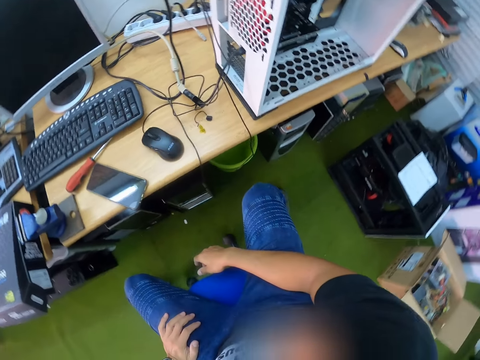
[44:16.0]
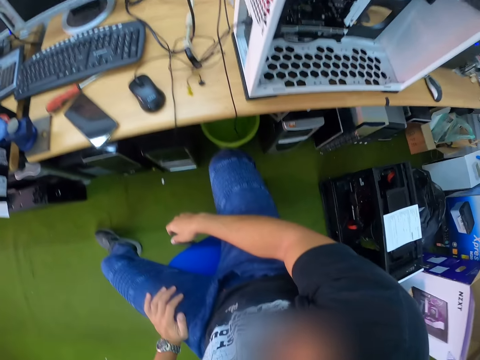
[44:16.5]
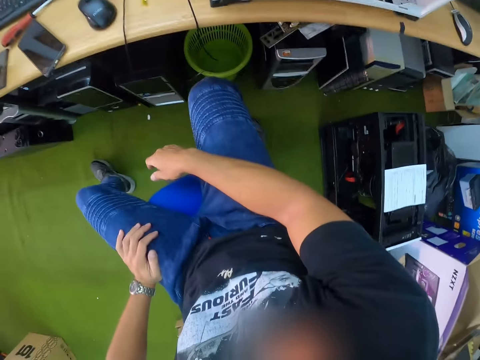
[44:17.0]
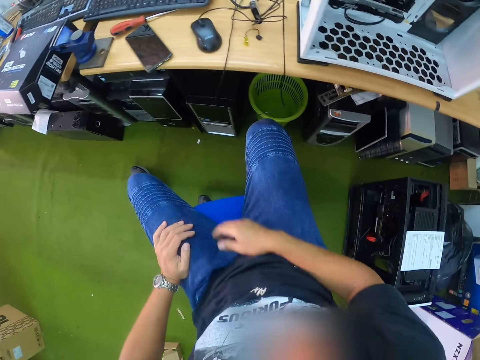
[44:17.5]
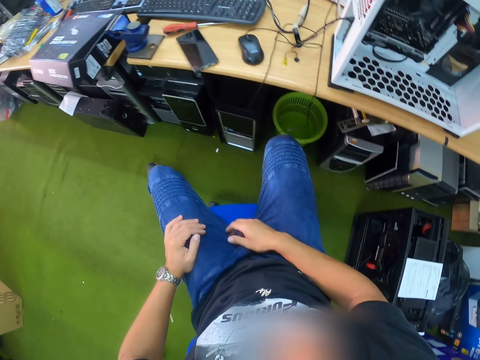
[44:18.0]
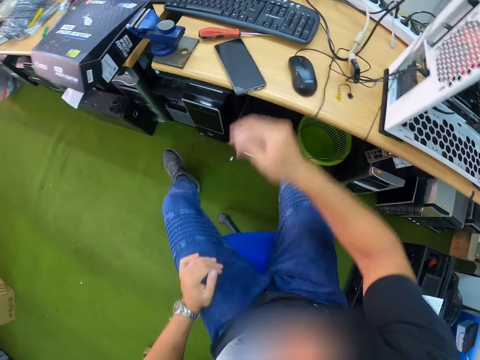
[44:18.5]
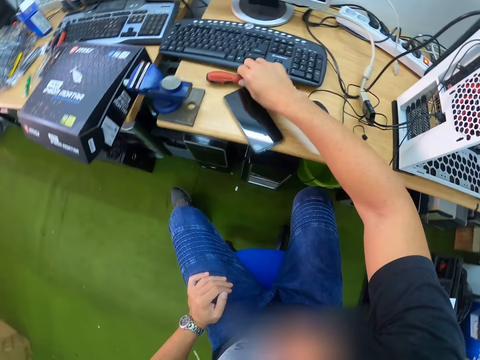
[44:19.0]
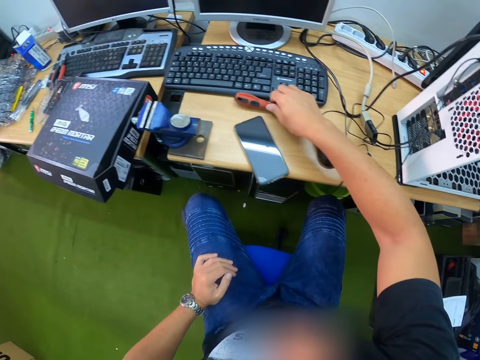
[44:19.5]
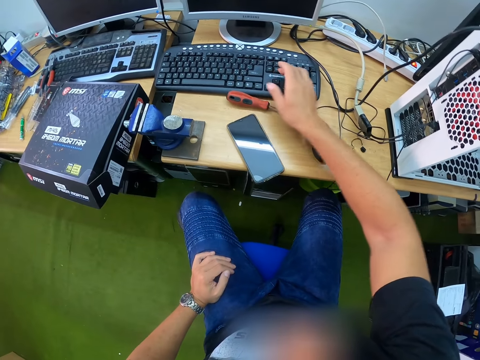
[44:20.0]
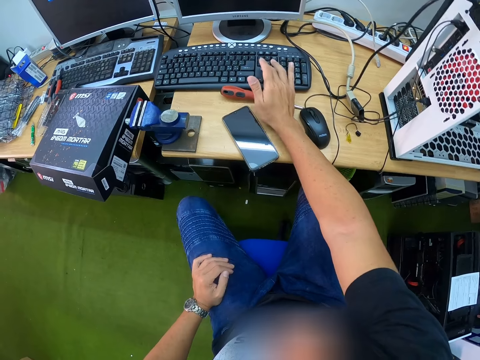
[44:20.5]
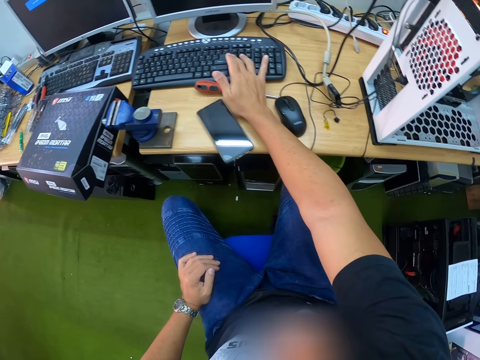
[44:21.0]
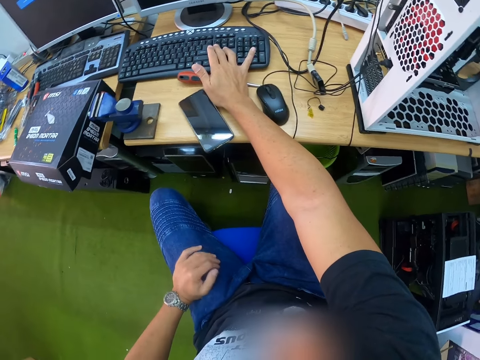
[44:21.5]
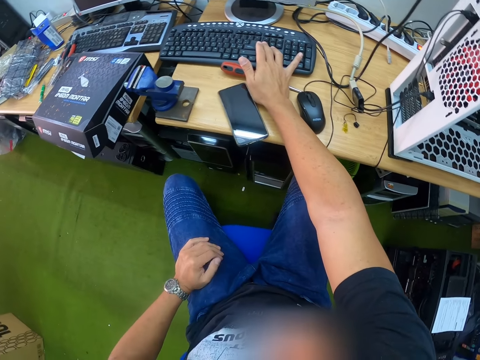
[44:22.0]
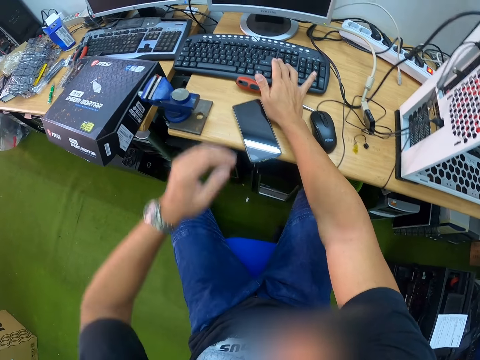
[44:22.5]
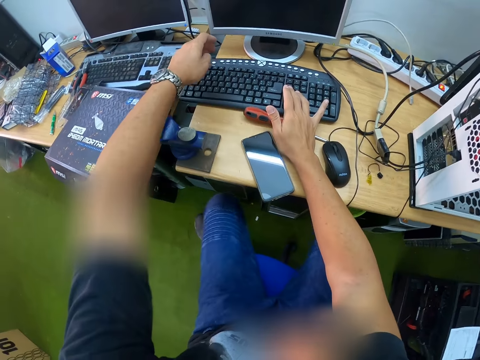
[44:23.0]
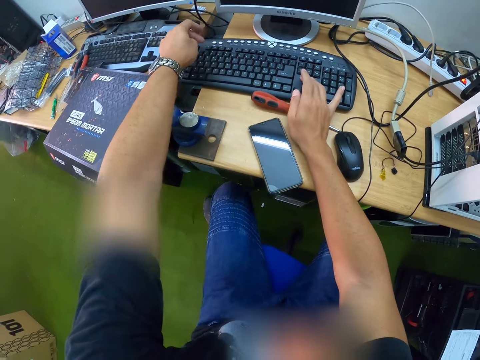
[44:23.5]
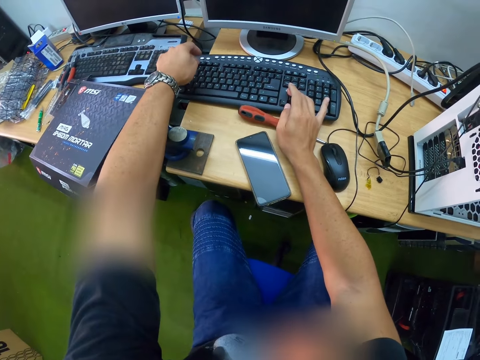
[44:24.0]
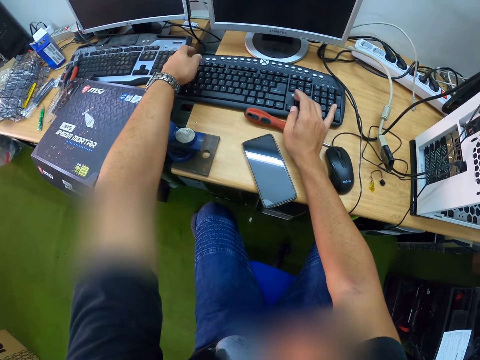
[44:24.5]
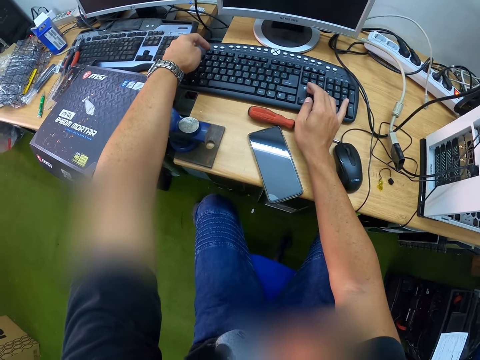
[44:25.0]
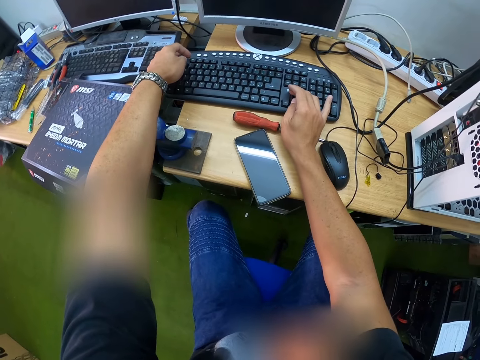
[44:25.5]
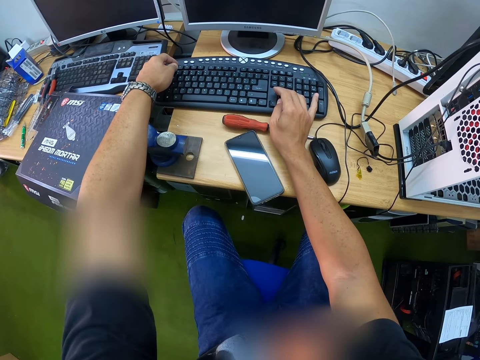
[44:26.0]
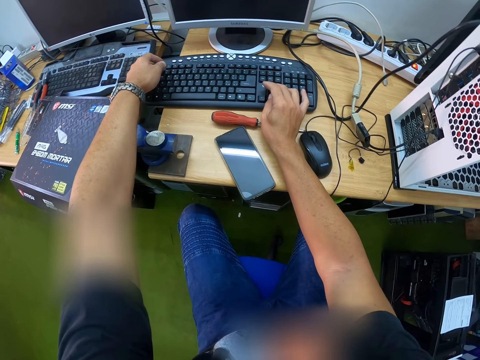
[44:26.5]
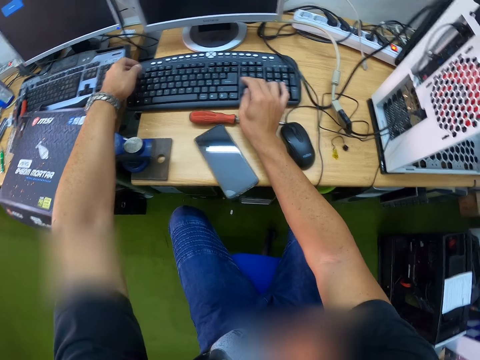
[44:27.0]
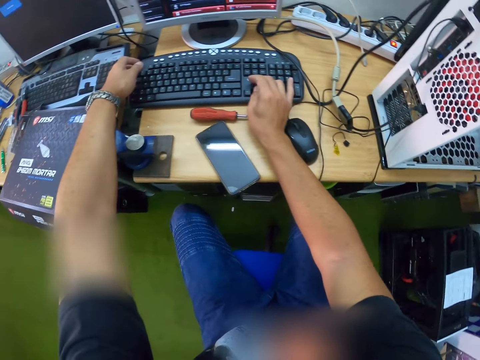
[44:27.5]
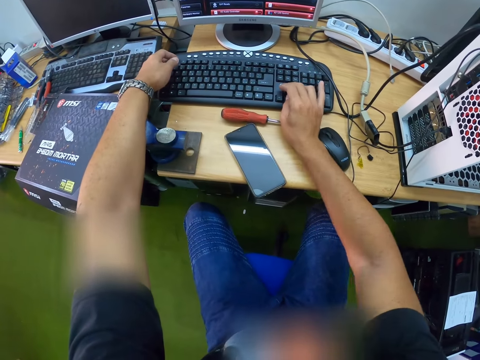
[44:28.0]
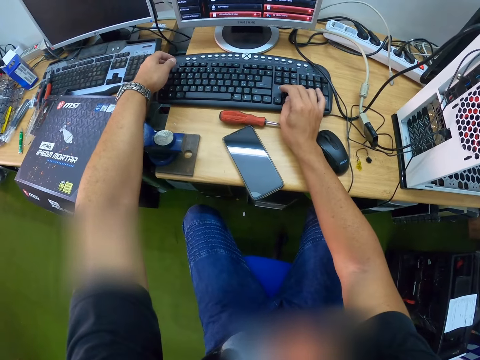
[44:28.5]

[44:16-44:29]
The camera wearer chills. He presses a computer keyboard on the table with his right hand. He presses the computer keyboard with both hands. He uses the keyboard.

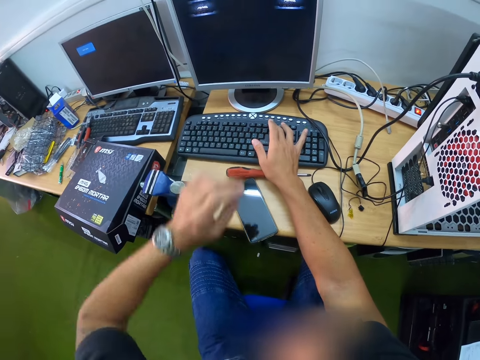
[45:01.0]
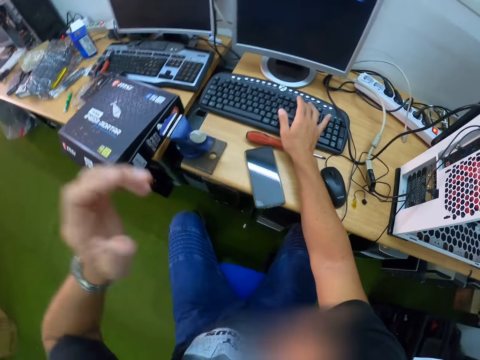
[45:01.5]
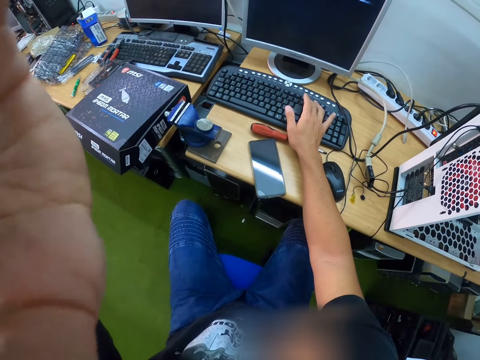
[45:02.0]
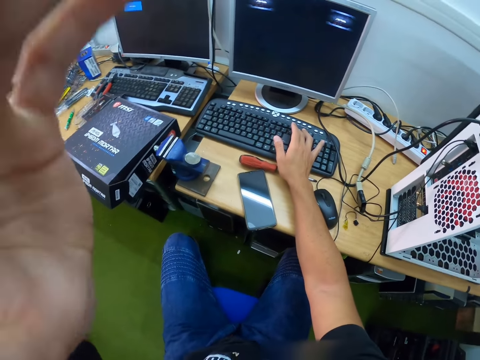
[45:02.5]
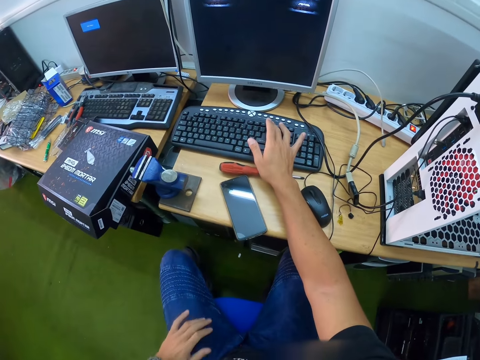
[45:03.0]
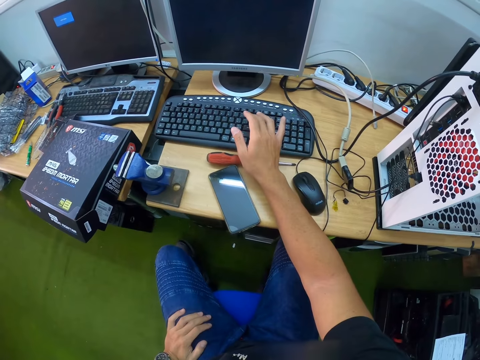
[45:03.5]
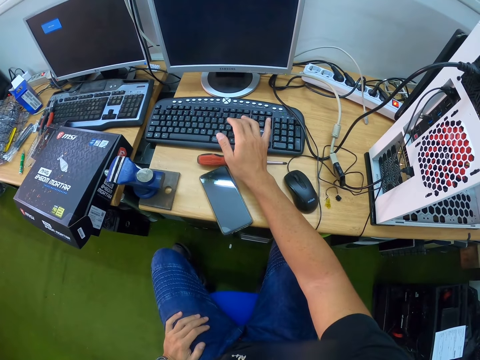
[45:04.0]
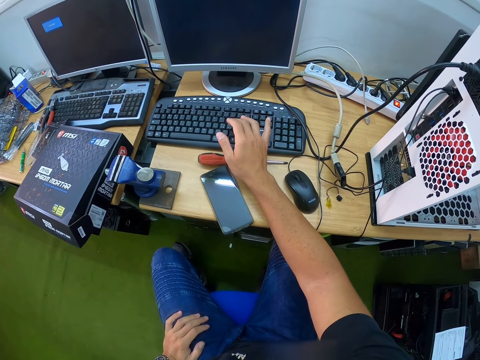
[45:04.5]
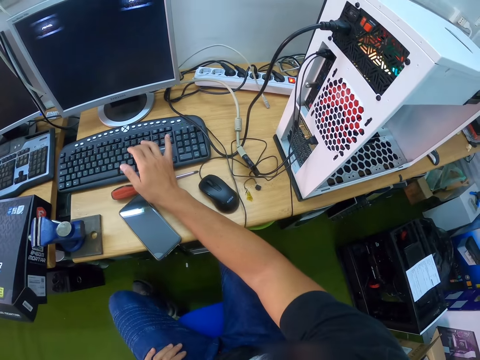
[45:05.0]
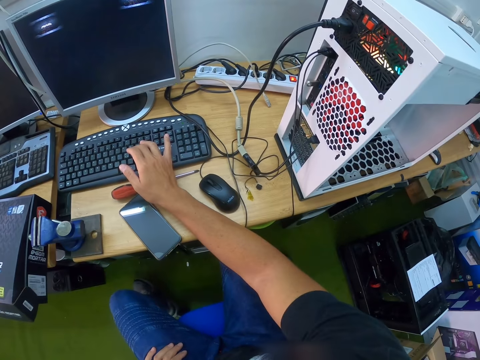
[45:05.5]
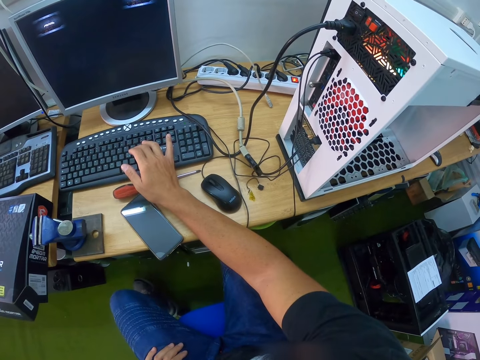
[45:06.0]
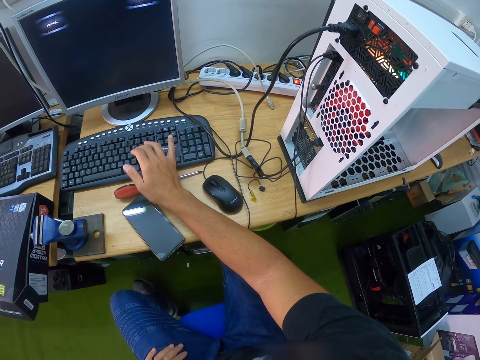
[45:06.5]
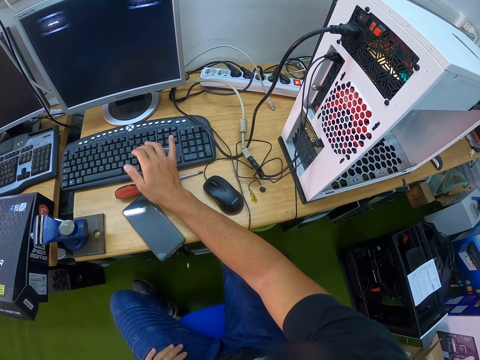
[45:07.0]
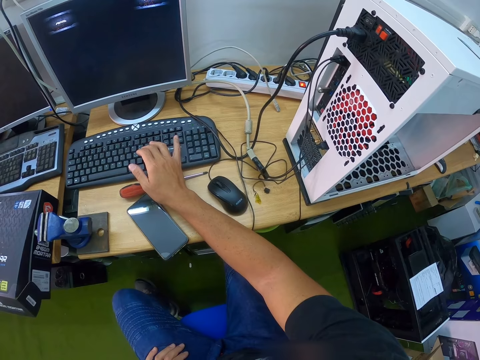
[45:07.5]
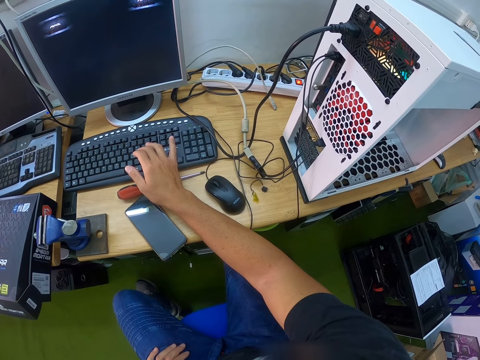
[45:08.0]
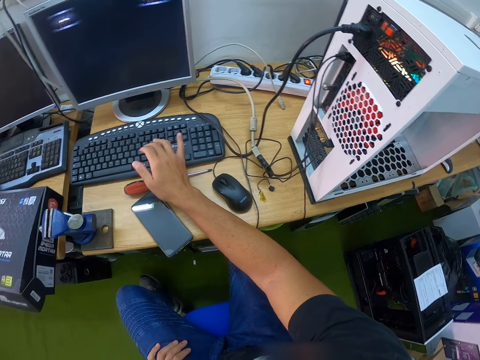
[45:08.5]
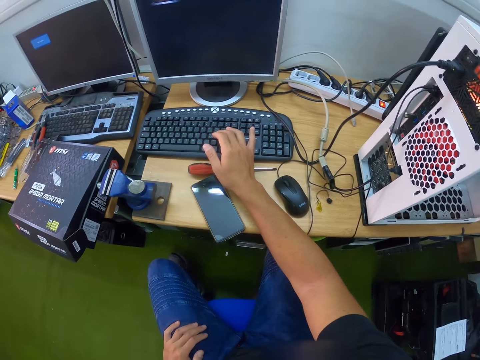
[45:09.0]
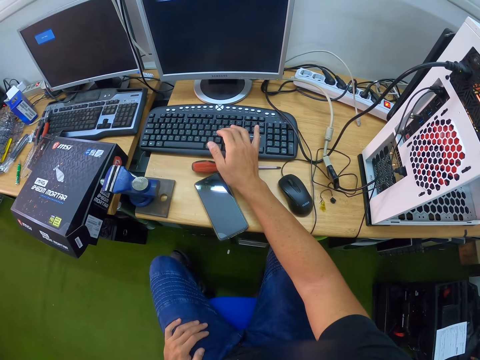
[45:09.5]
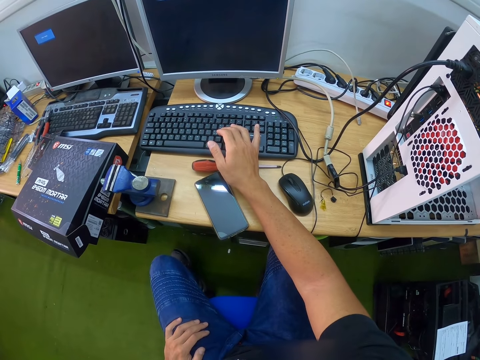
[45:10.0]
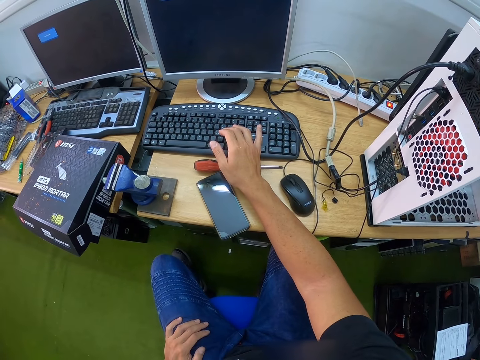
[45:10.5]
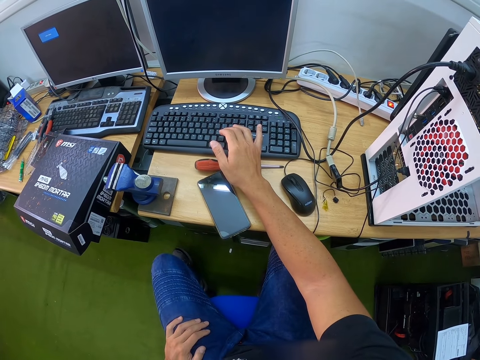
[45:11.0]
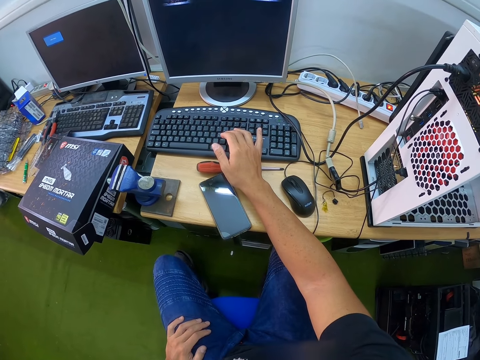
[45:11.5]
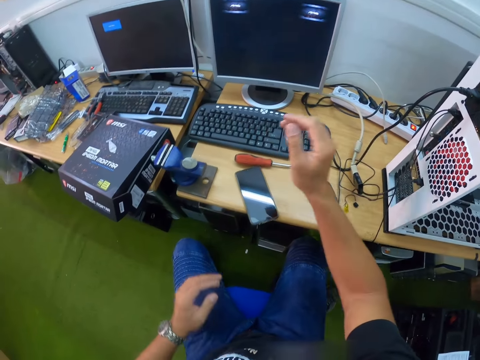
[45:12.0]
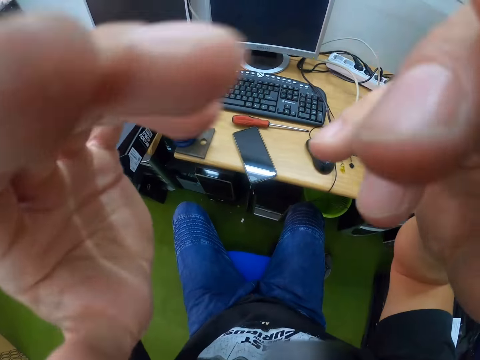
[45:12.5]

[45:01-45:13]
The camera wearer adjusts the camera using his left hand. He uses the keyboard using his right hand. He touches his face with both hands.
